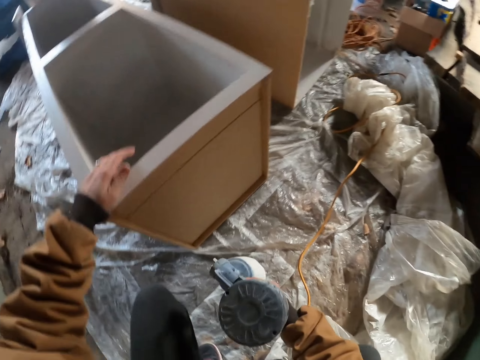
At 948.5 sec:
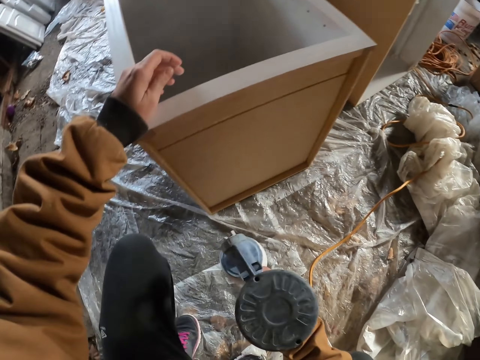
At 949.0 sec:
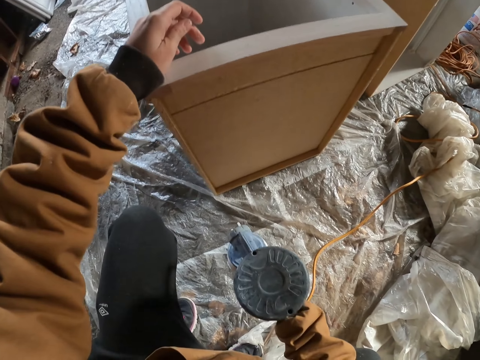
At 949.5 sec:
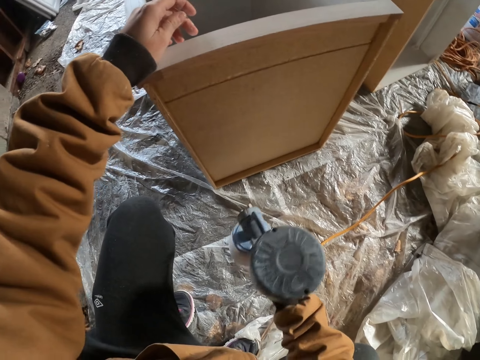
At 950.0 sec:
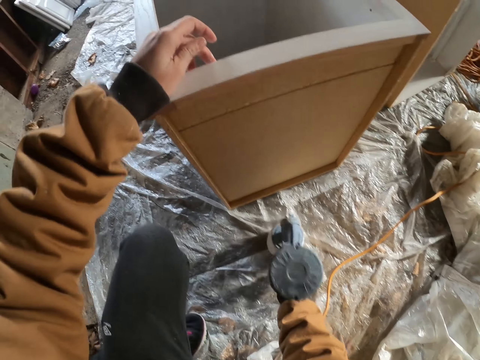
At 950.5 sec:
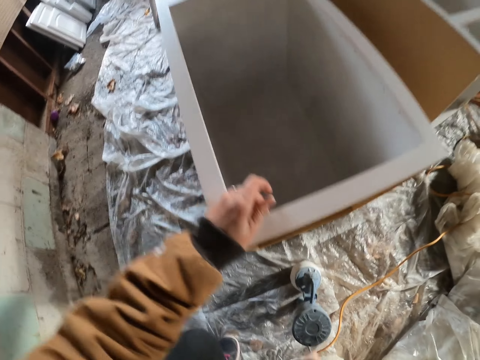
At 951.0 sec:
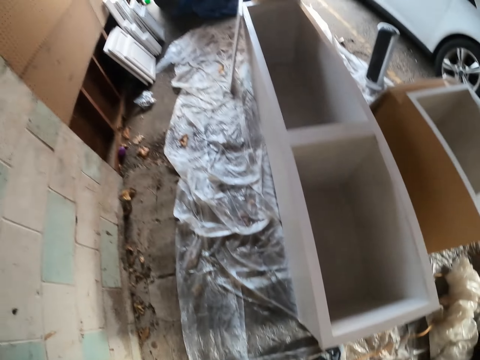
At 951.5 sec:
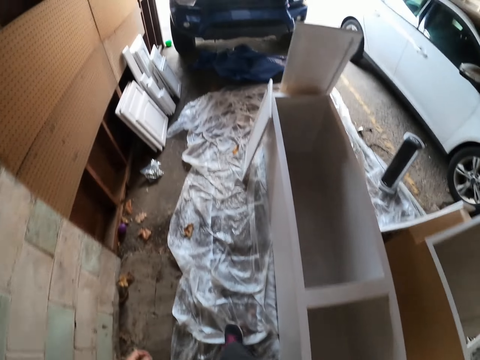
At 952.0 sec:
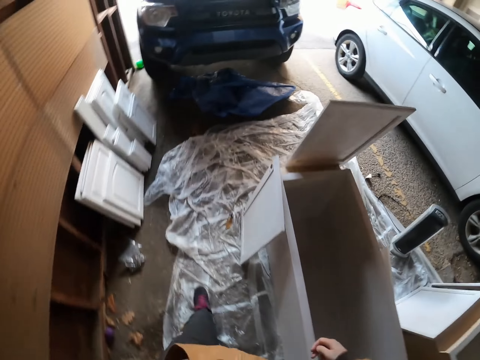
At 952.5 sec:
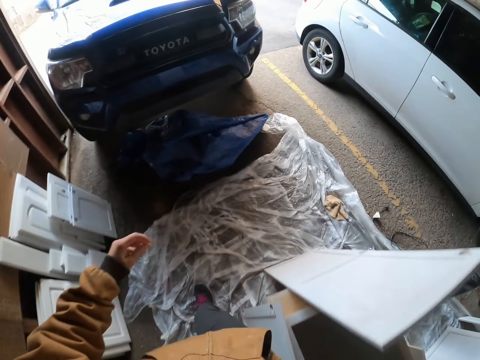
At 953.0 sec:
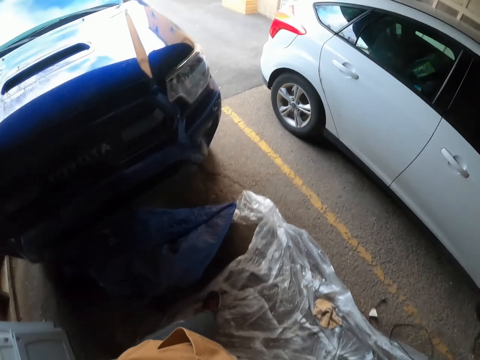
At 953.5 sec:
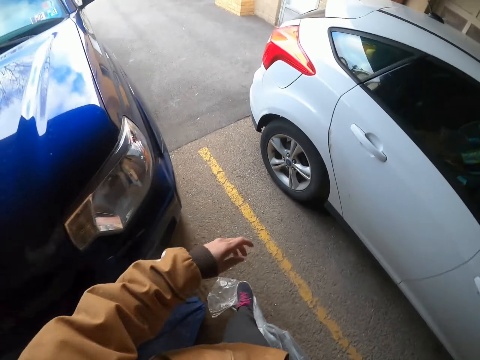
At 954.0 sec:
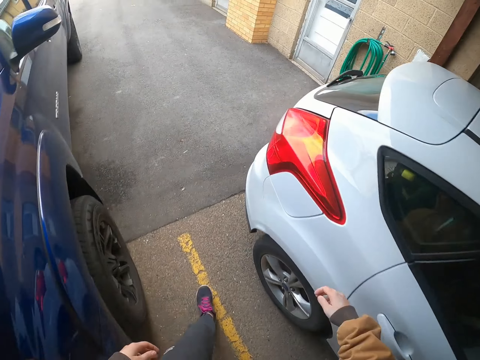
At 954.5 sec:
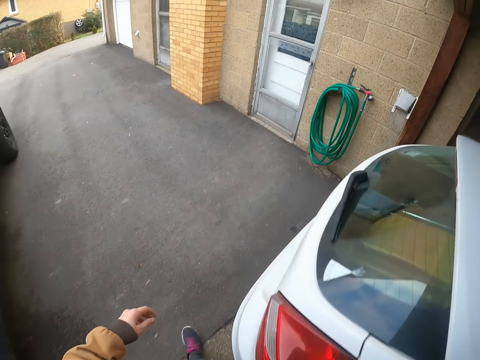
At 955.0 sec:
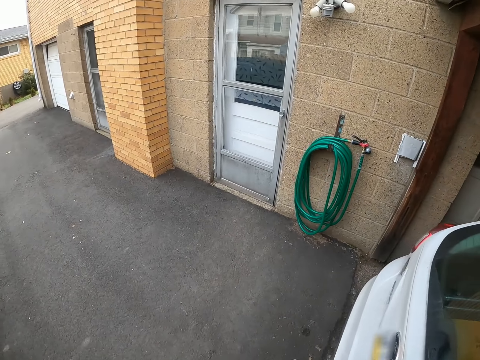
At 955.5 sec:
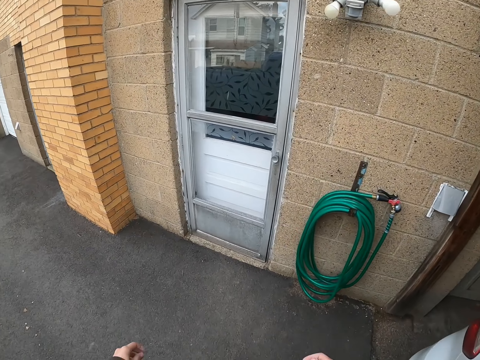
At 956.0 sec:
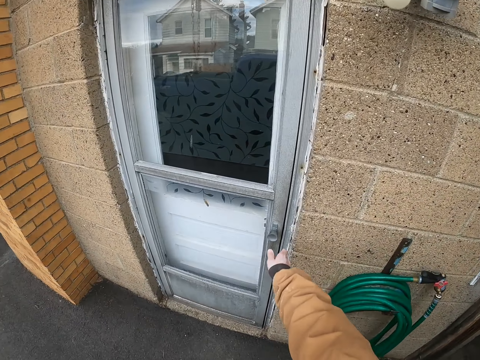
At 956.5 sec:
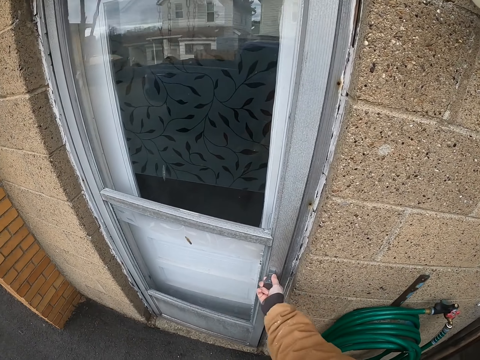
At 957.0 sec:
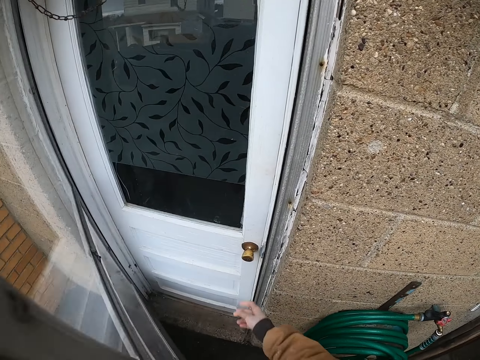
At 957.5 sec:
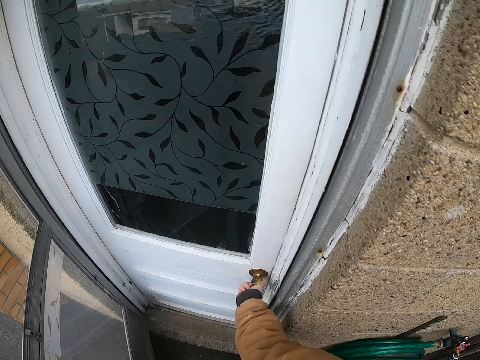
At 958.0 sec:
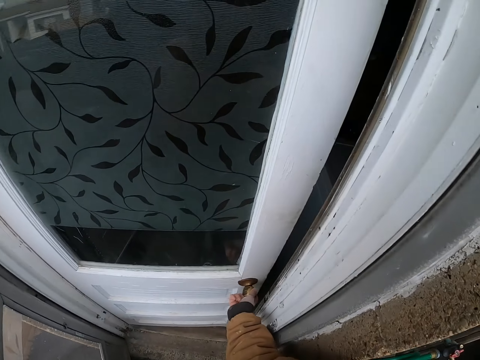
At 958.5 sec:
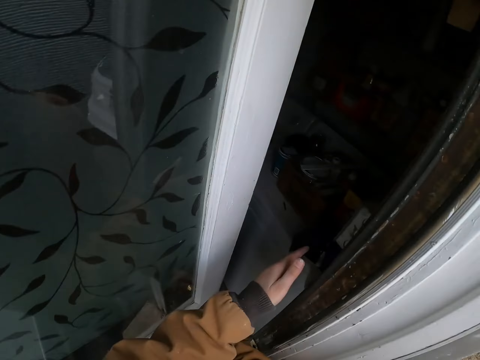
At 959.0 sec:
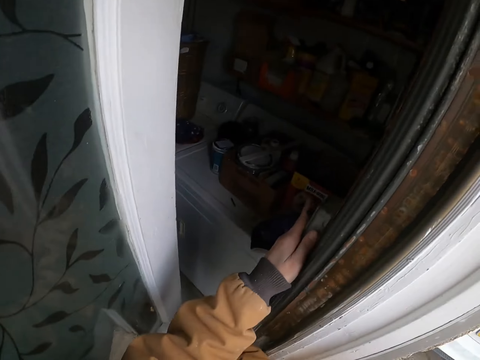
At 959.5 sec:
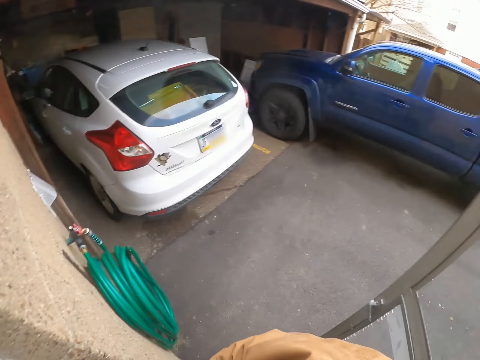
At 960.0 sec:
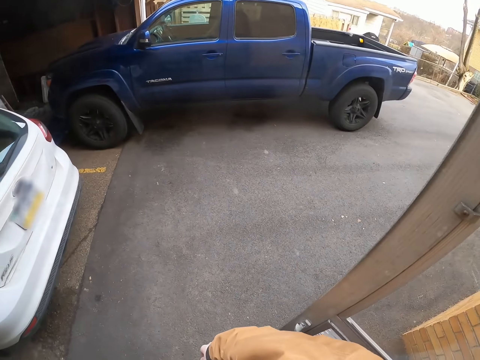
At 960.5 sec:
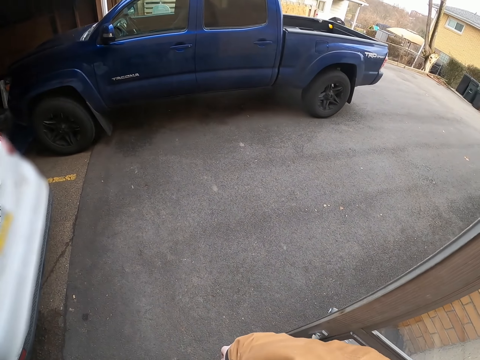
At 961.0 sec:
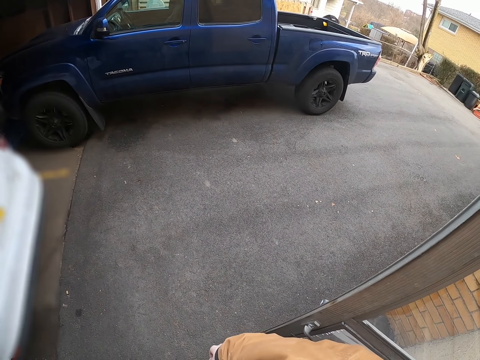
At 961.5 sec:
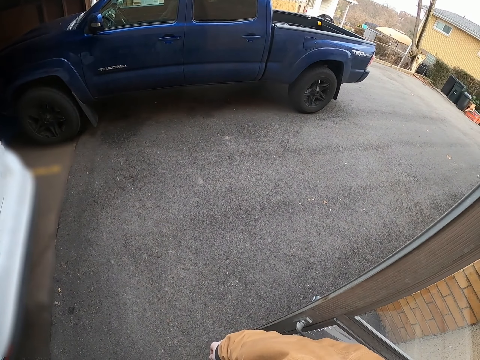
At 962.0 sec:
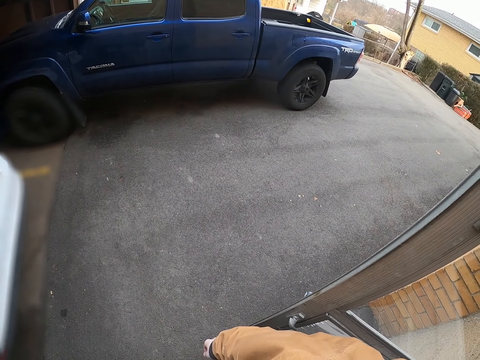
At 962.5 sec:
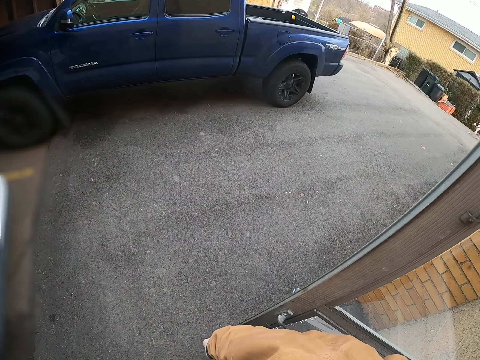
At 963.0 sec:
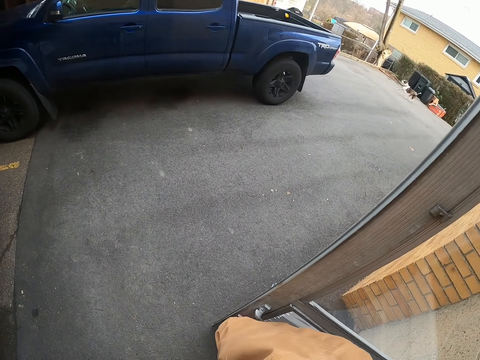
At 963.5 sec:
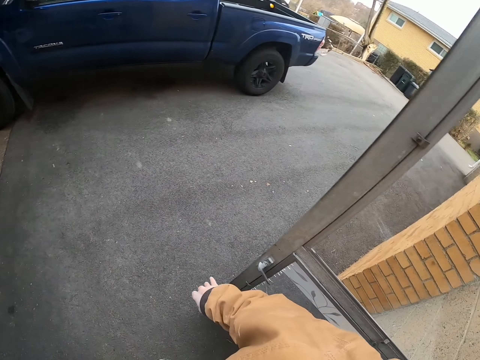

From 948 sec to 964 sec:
The camera wearer puts the paint sprayer on the ground with the right hand. They walk in front. They open the door with the right hand. They hold the door knob. They open the door. They look behind.

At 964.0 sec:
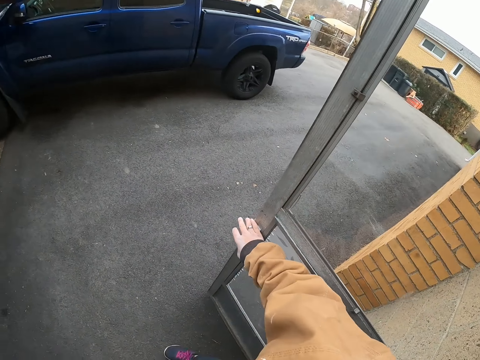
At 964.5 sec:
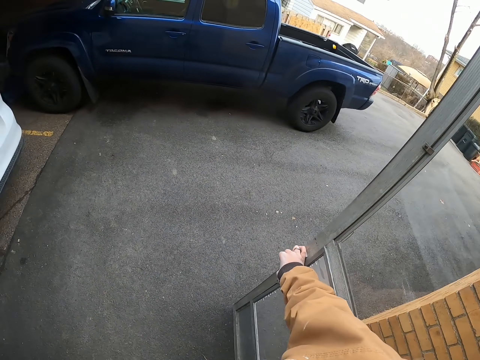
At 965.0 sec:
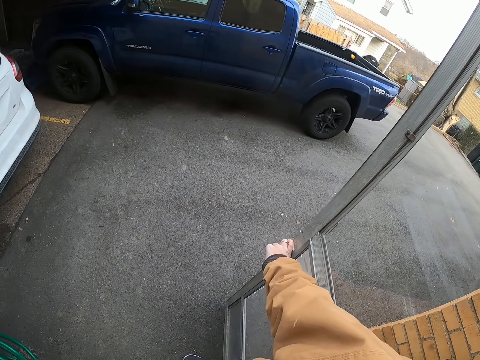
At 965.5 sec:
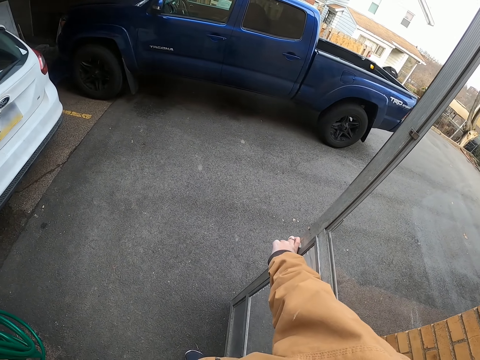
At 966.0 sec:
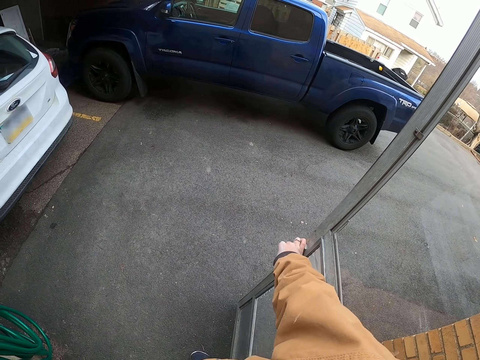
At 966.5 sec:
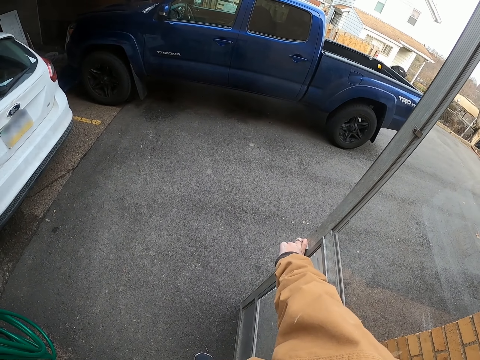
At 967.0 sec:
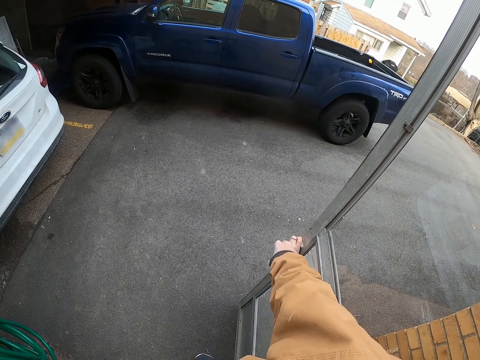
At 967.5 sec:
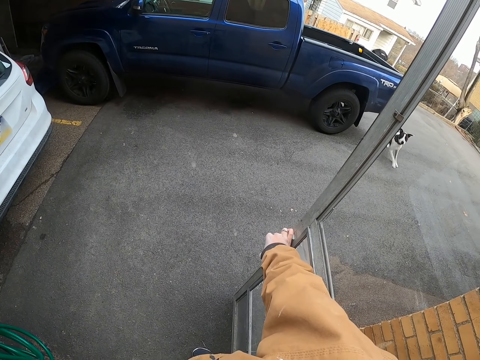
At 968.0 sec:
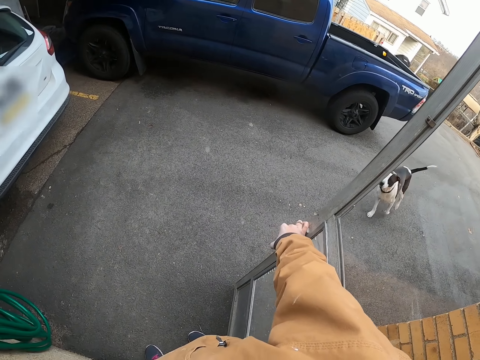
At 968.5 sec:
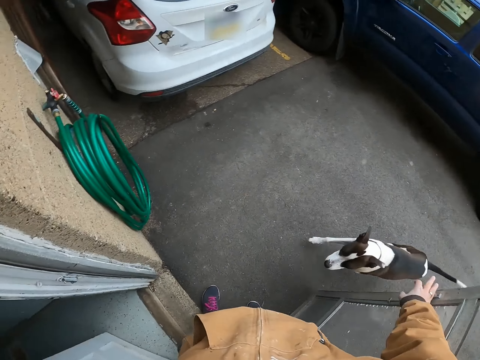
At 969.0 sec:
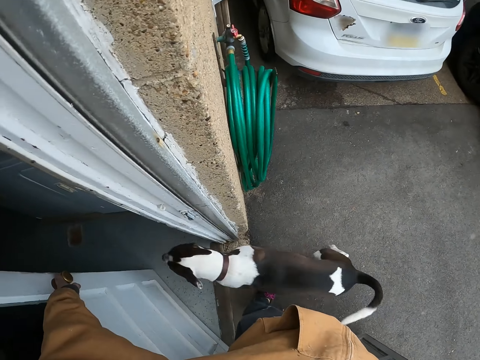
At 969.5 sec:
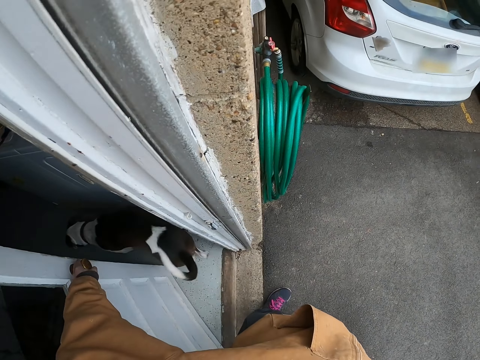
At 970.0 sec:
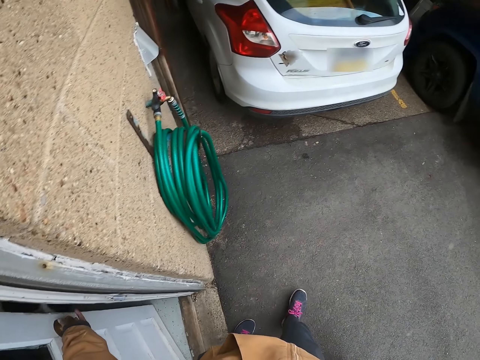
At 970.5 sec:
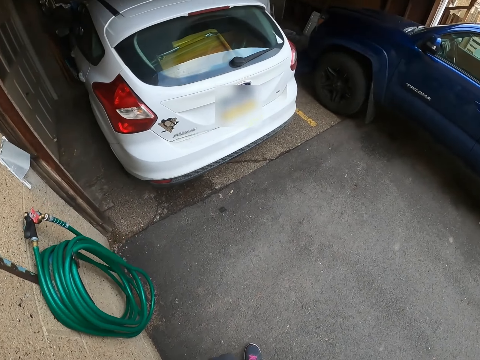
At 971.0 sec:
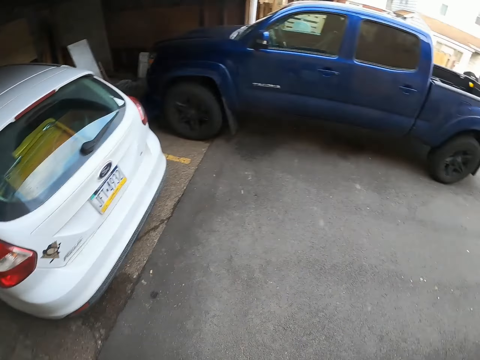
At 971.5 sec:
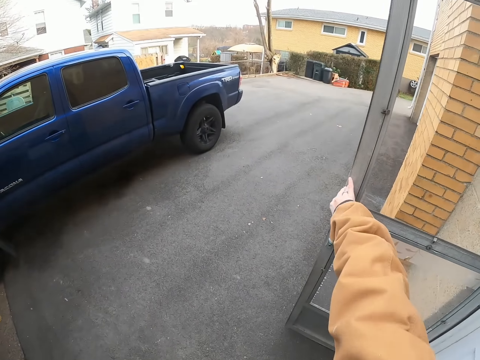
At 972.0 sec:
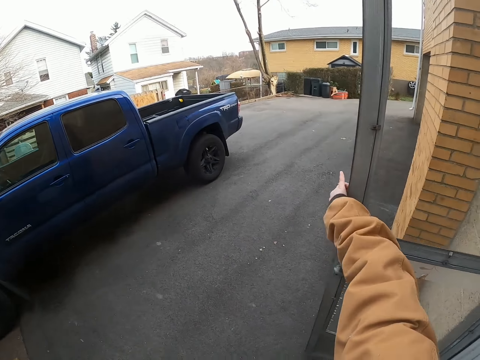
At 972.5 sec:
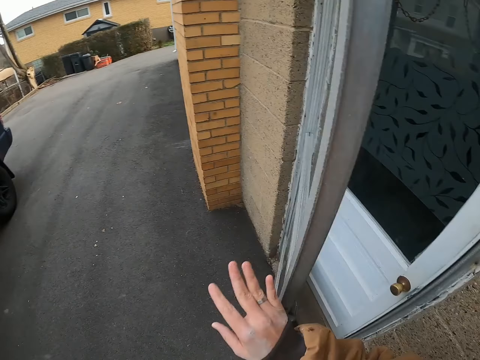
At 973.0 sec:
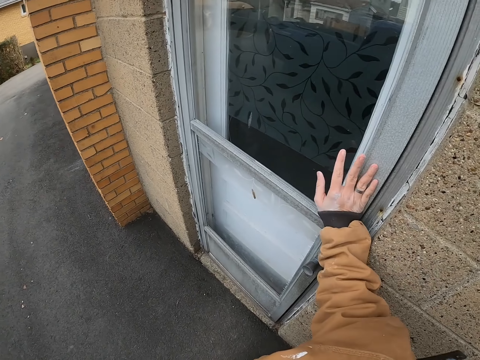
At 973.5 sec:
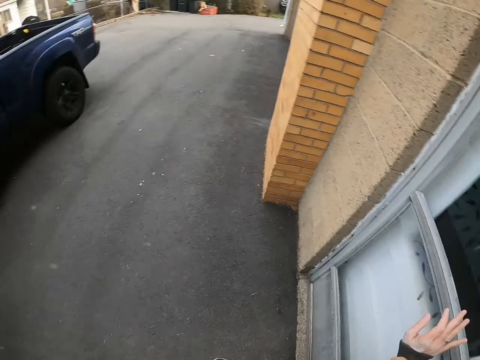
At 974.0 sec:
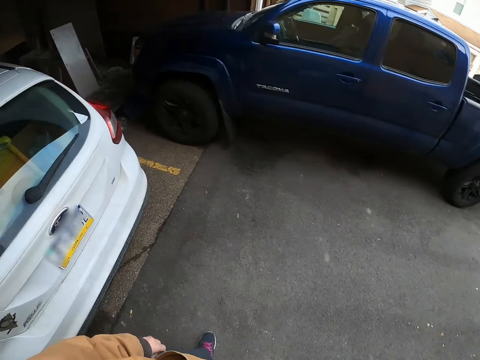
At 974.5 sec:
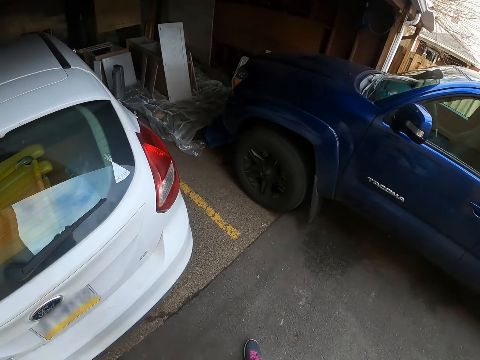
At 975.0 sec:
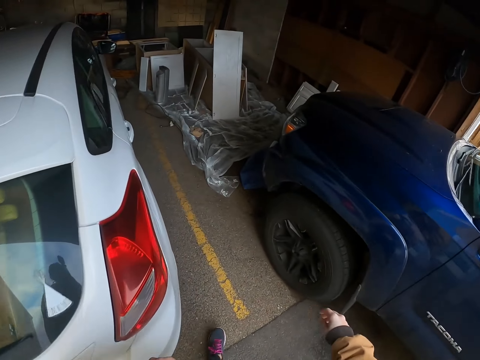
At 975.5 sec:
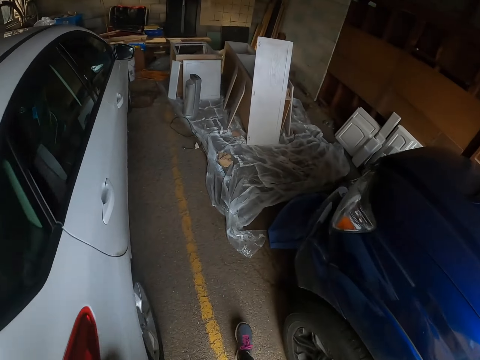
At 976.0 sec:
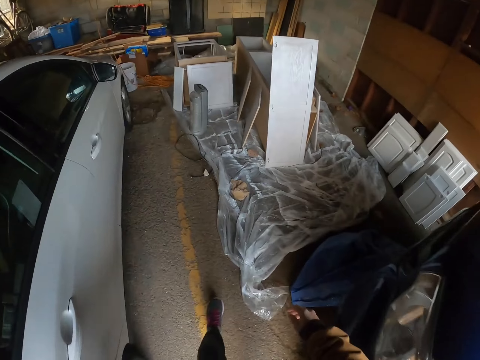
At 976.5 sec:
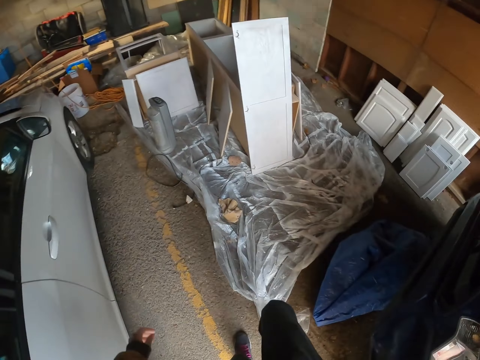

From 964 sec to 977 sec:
The camera wearer holds the door with the right hand. They close the door with the left hand. They close the other door with the right hand. They move.
